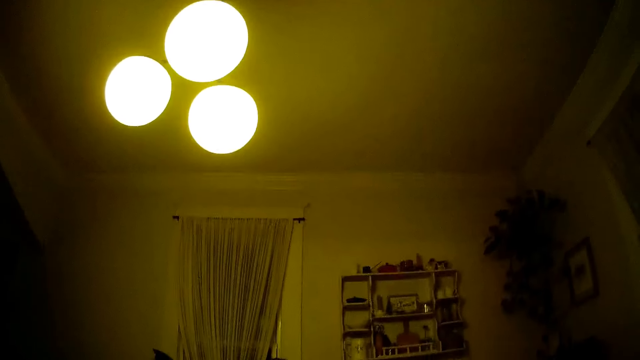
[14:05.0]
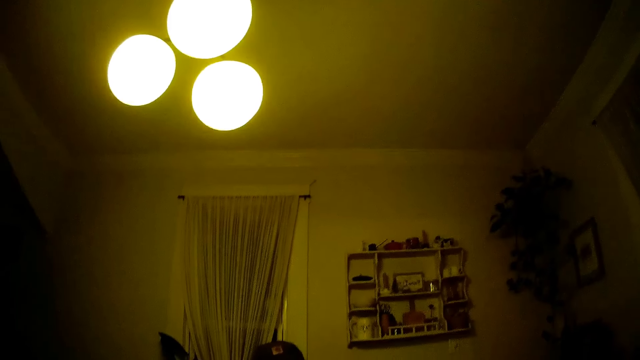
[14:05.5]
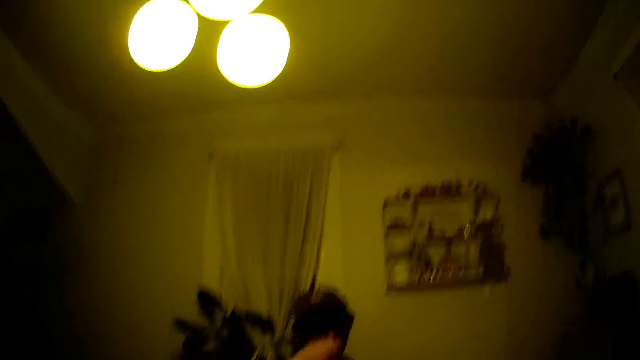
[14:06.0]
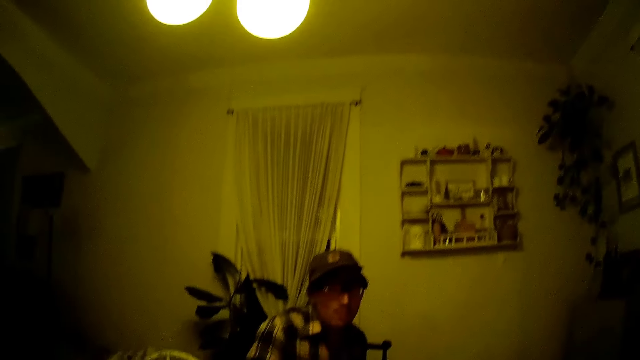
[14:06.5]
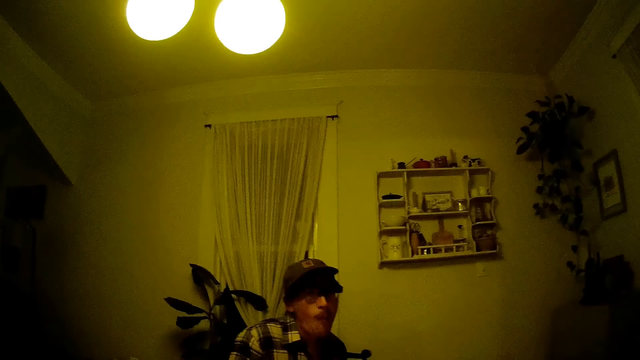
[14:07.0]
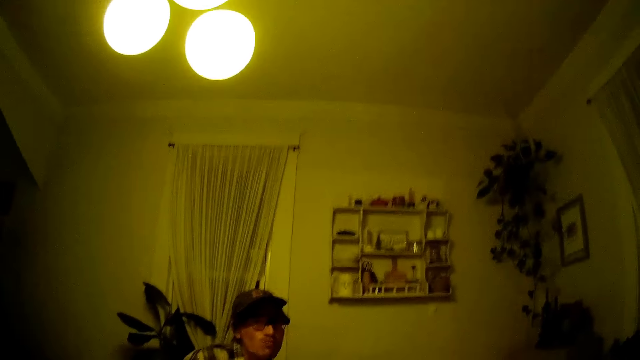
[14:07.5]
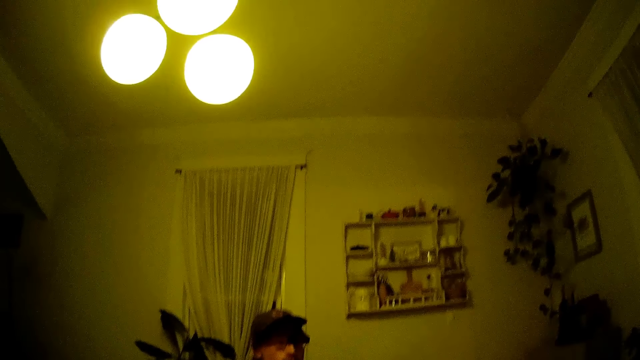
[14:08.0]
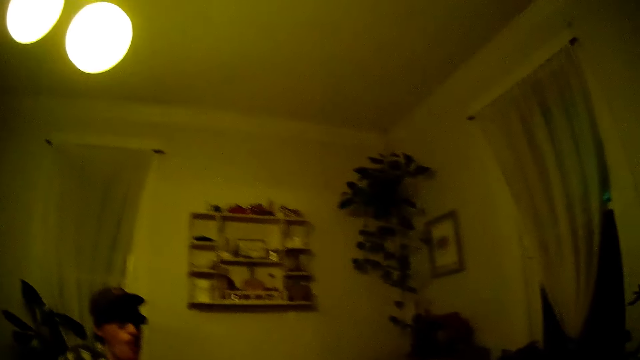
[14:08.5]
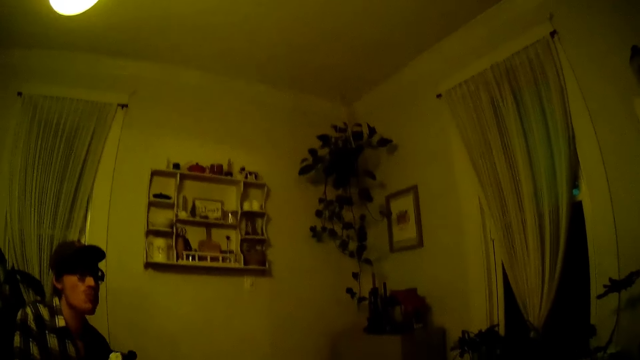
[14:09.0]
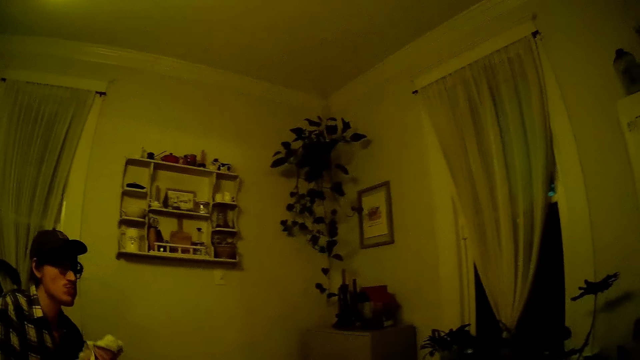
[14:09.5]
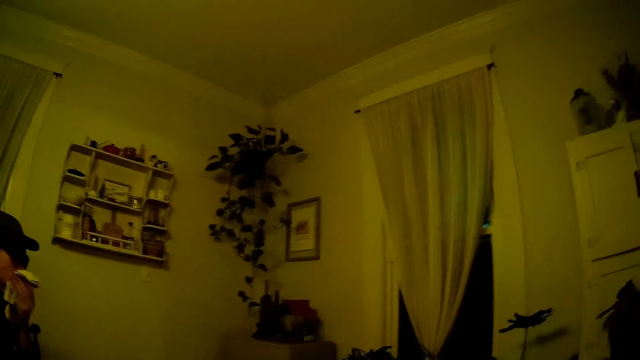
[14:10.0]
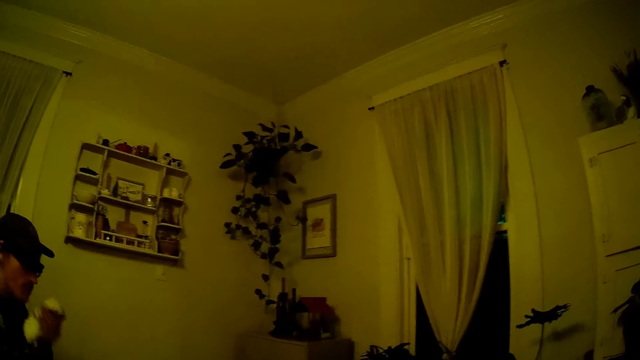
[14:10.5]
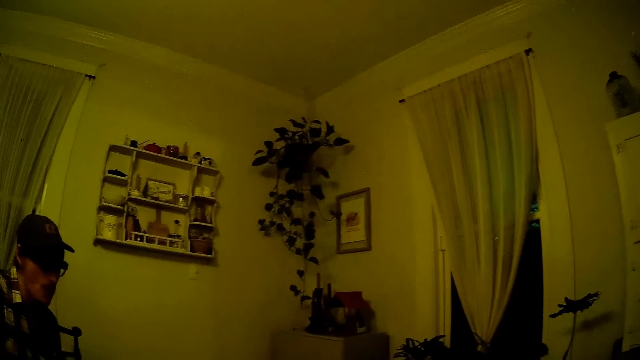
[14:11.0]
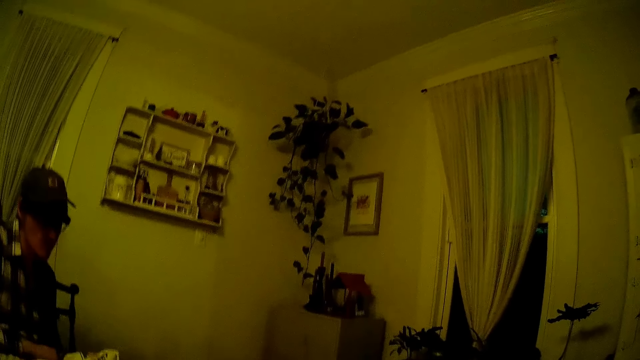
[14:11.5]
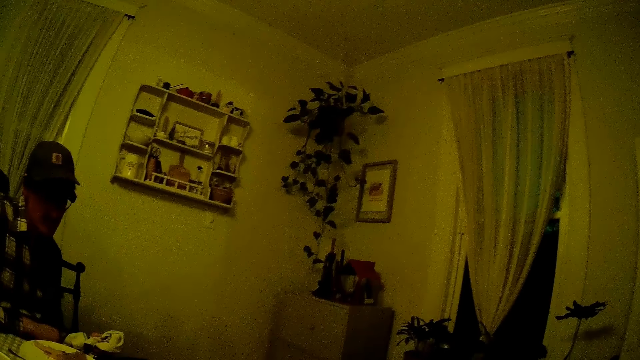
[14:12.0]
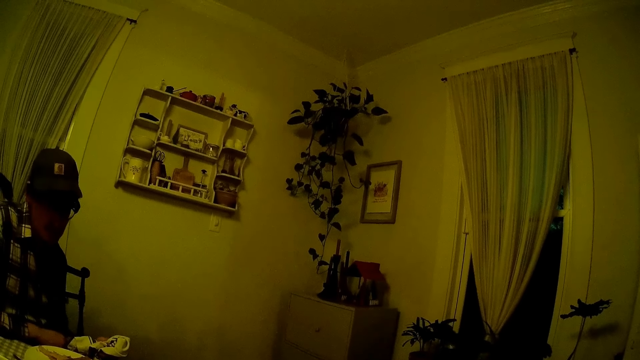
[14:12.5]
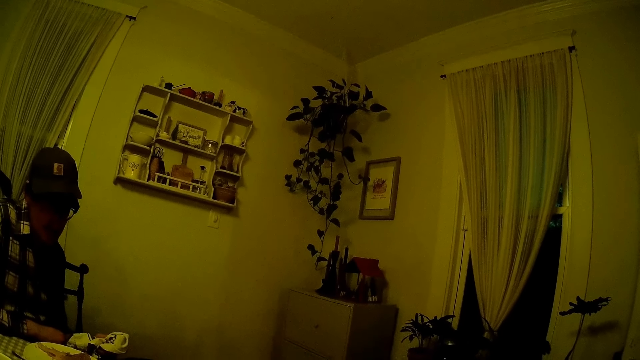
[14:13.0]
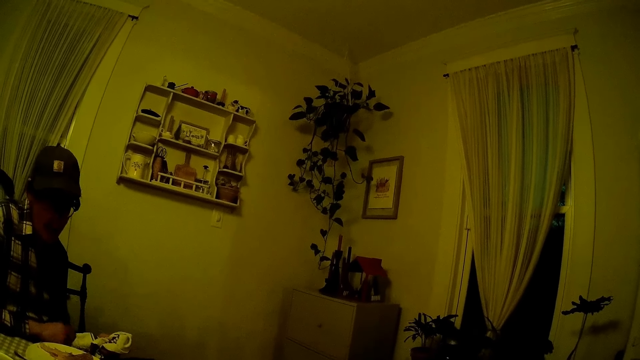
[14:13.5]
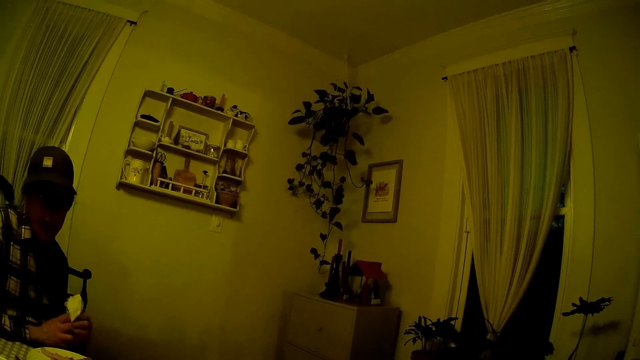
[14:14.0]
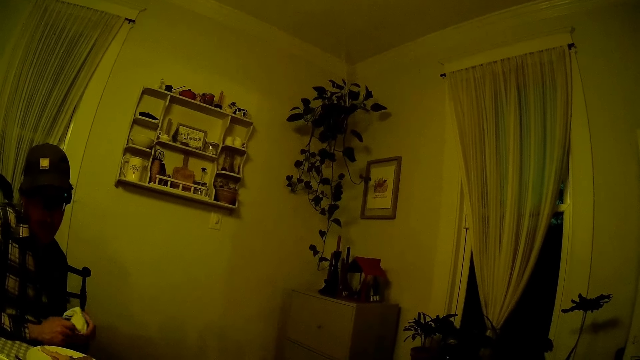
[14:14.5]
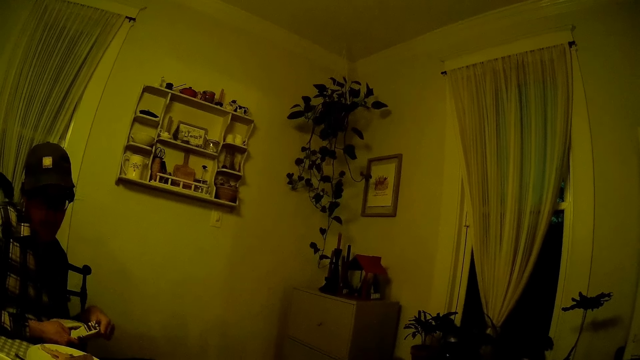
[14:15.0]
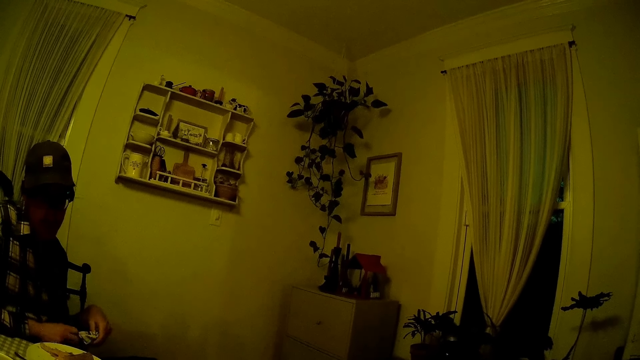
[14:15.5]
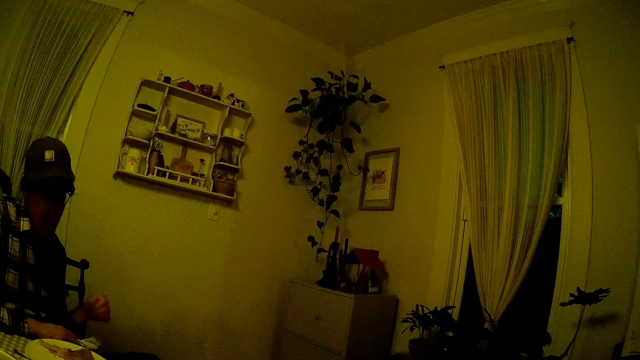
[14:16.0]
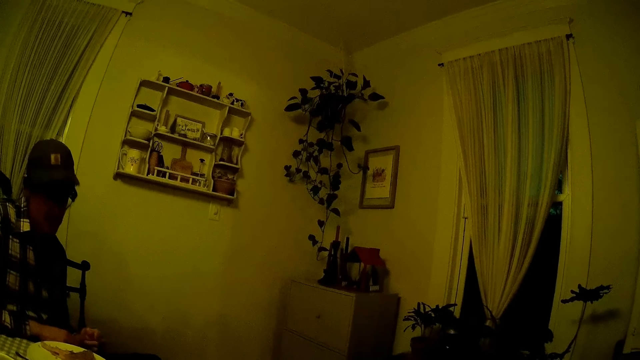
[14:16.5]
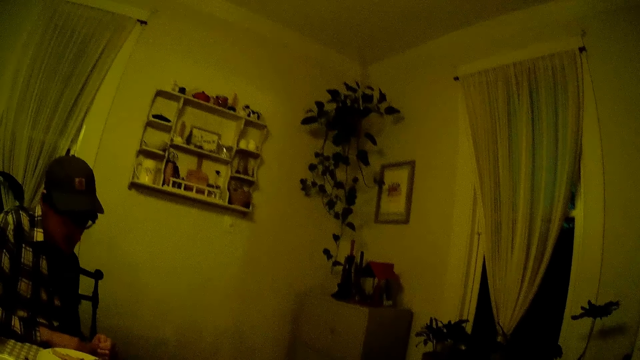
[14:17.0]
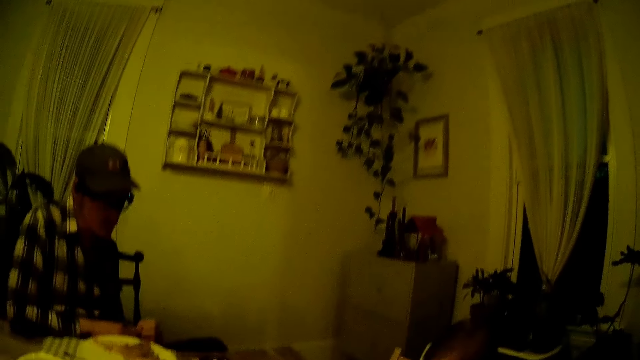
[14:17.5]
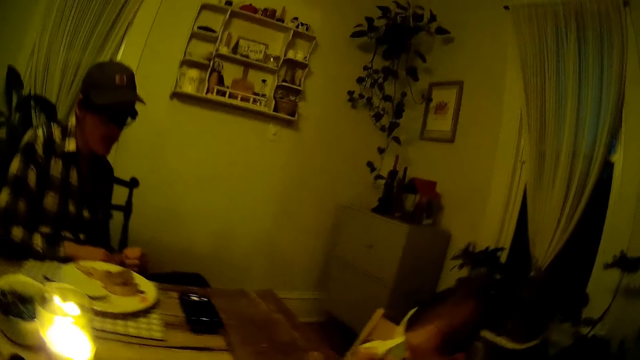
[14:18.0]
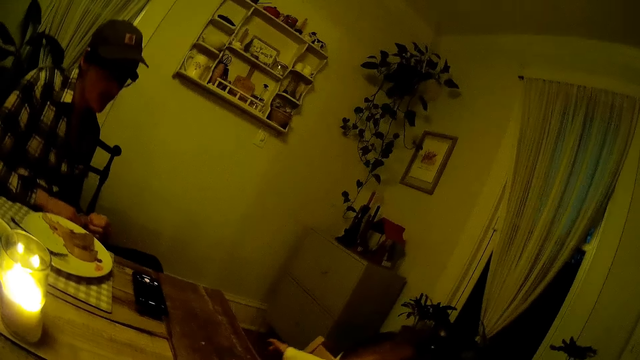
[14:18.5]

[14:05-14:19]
A man puts food in his mouth with a spoon in his right hand. The camera wearer speaks with the man. The man cleans his mouth with a napkin in his right hand. He holds the napkin with both hands and drops the napkin on his lap with his left hand.

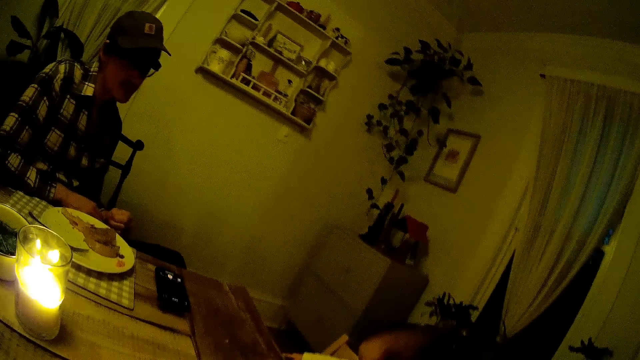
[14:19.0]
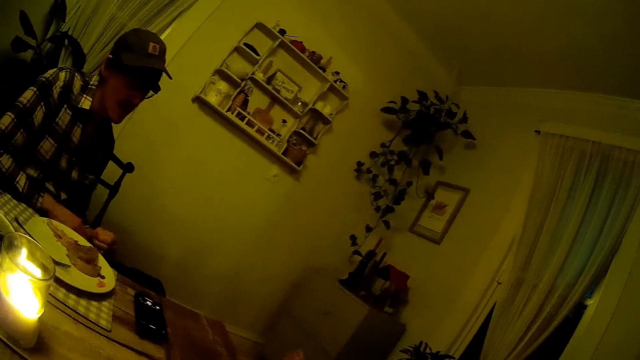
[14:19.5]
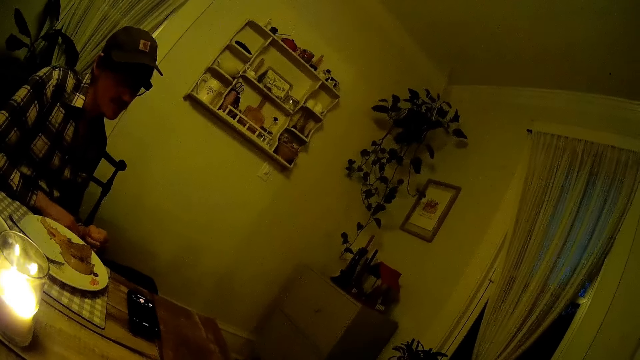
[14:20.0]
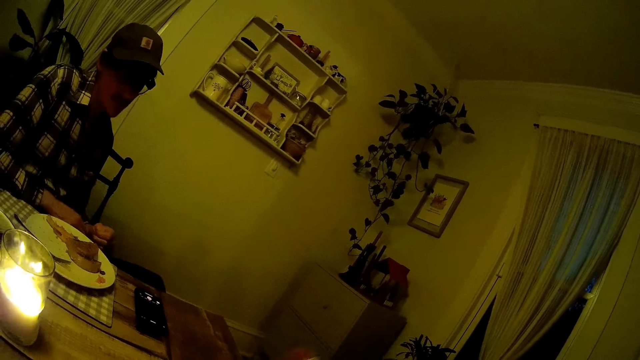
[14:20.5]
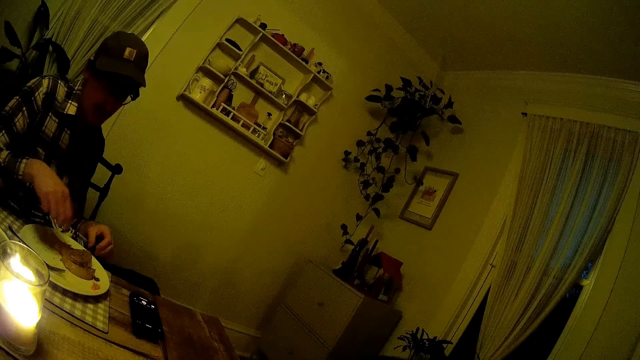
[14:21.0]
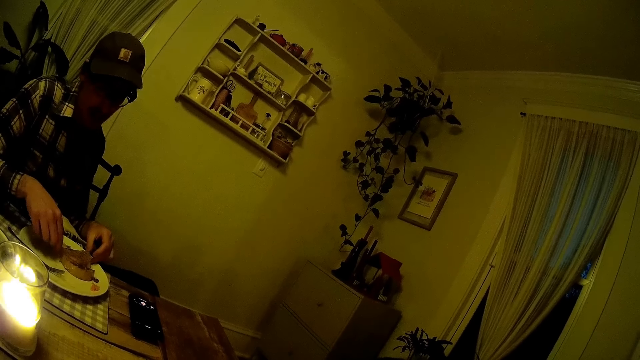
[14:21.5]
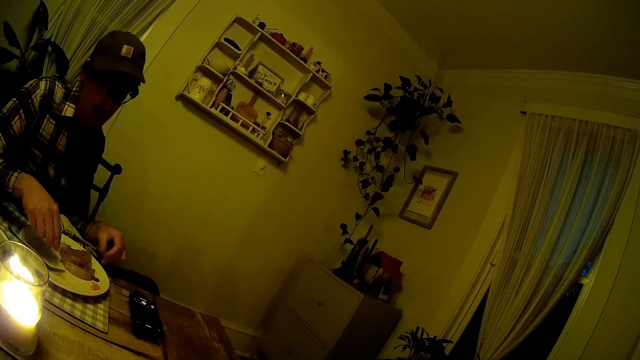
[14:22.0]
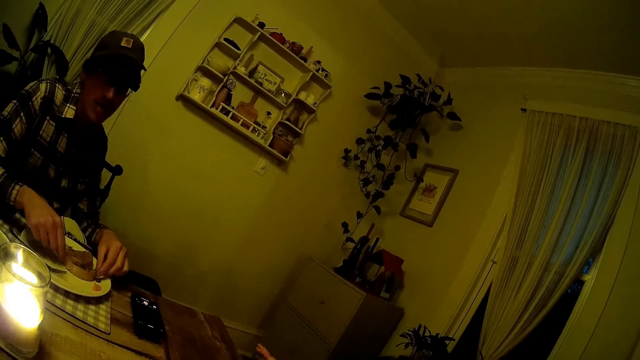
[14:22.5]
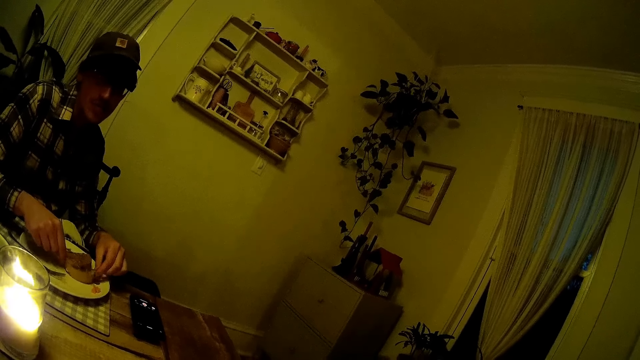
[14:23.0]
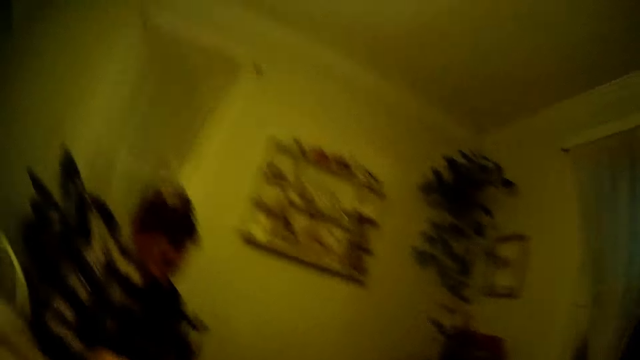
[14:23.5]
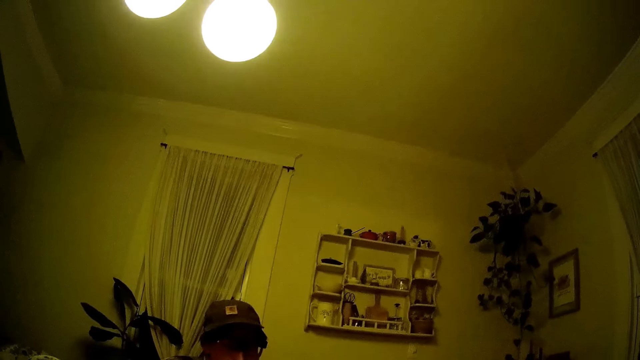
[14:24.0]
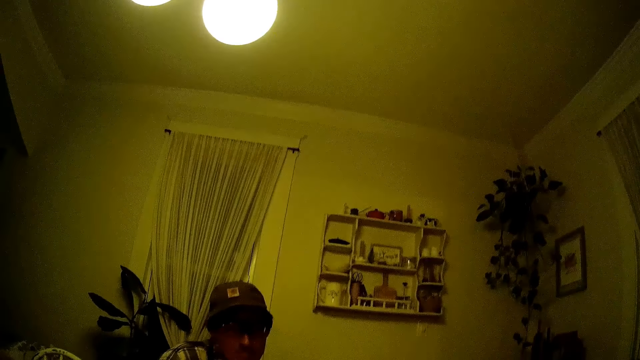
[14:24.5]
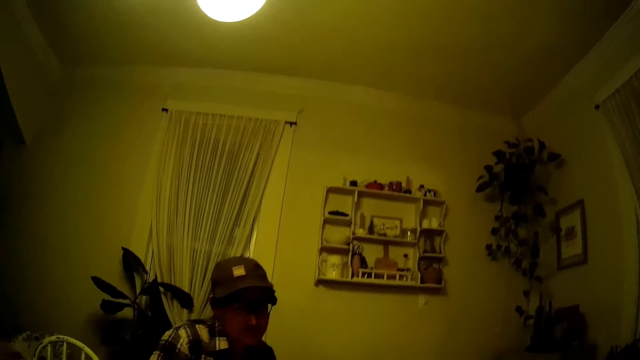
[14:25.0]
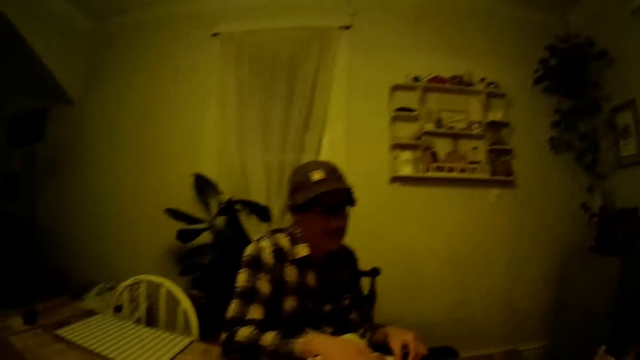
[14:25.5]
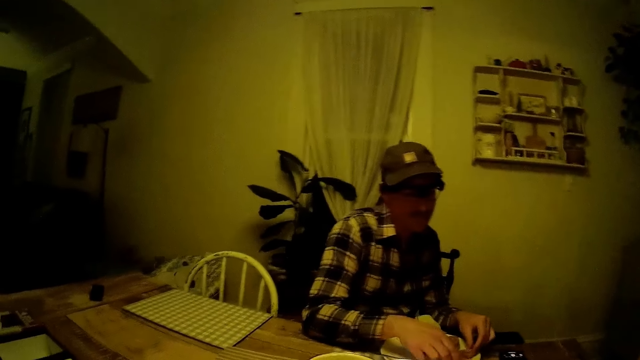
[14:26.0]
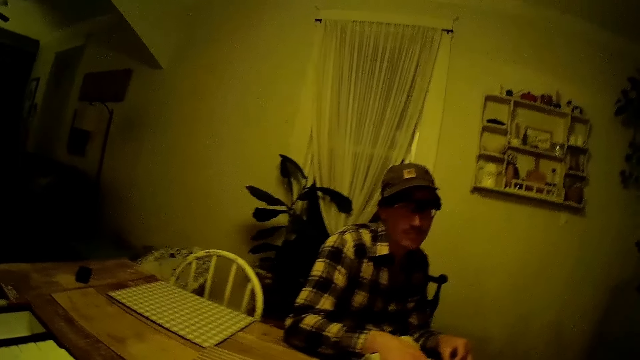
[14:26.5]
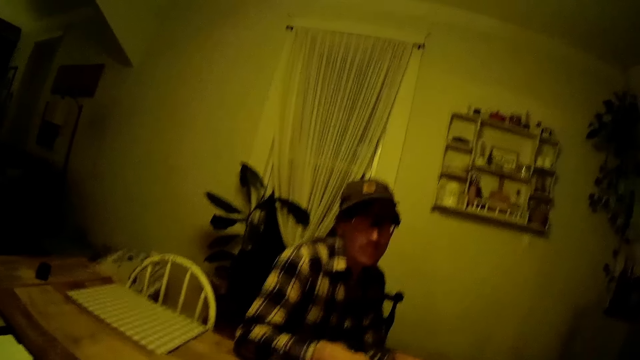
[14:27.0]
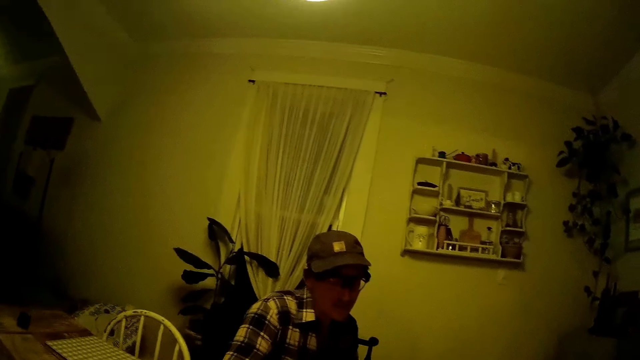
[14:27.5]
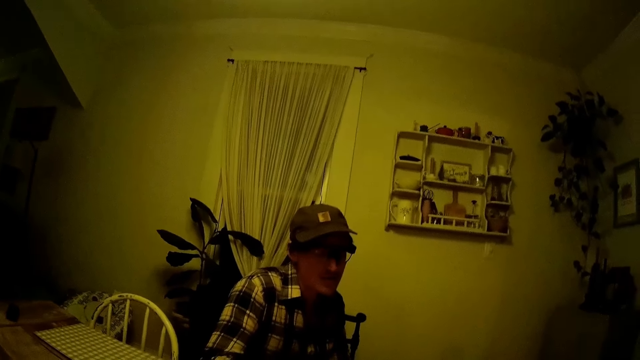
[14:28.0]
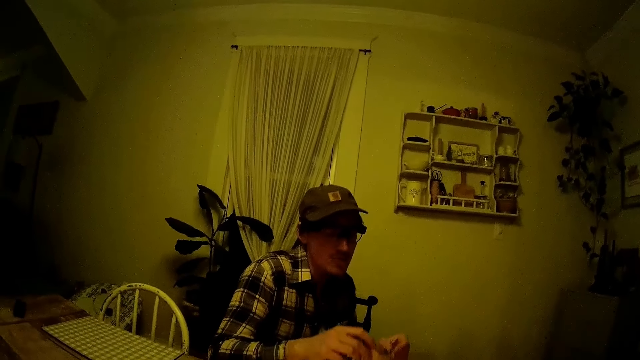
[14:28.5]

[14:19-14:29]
The camera wearer interacts with a man. The man grabs steak from the plate on the table with both hands.
